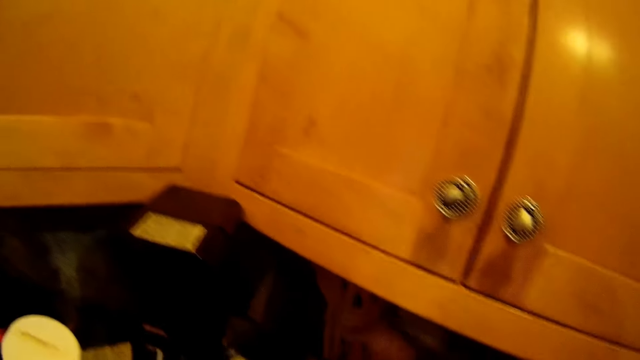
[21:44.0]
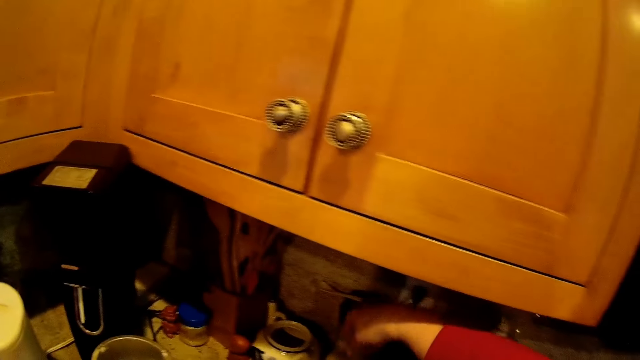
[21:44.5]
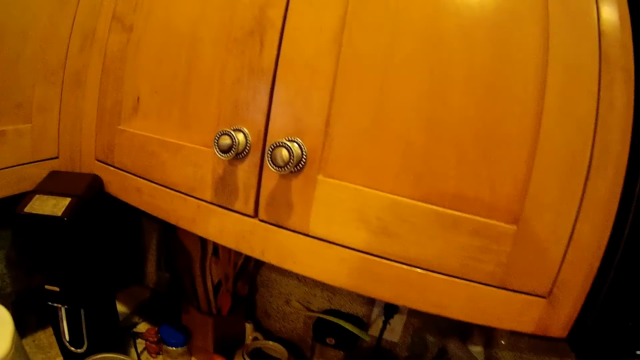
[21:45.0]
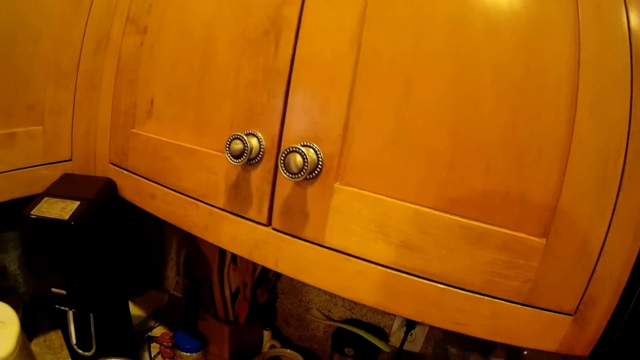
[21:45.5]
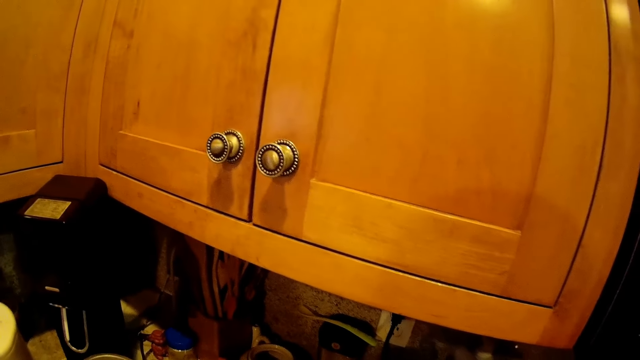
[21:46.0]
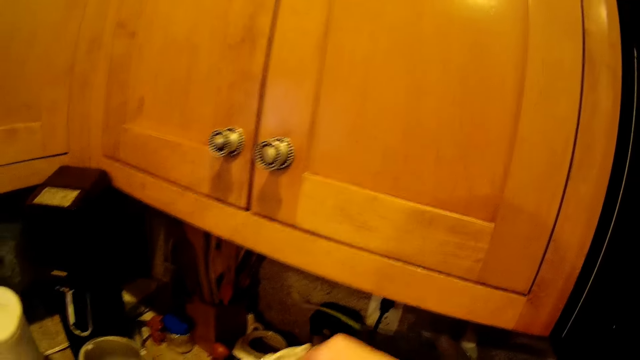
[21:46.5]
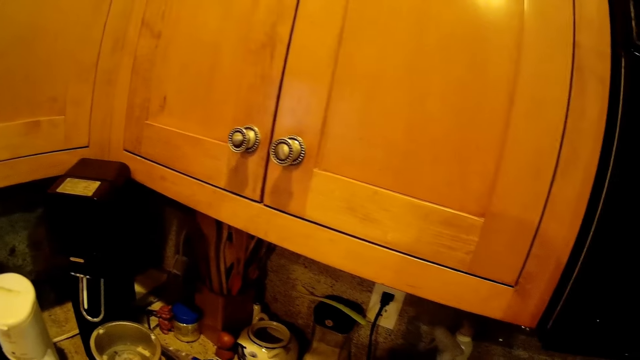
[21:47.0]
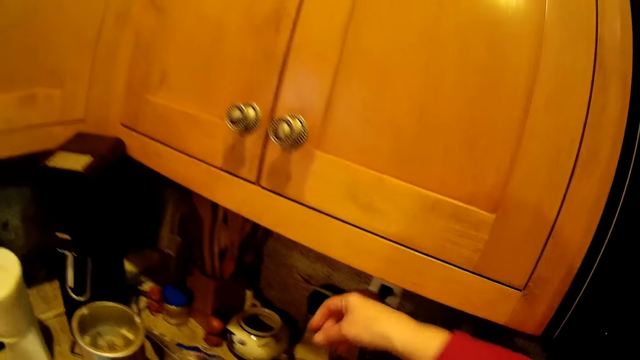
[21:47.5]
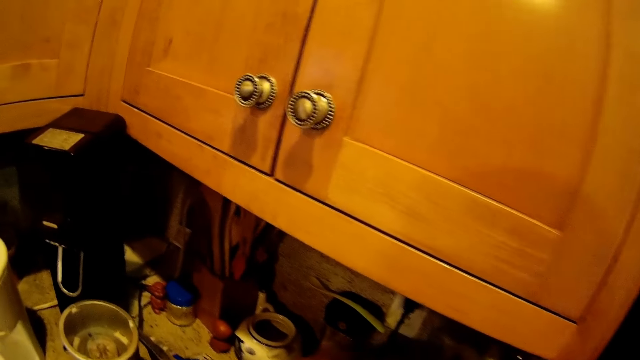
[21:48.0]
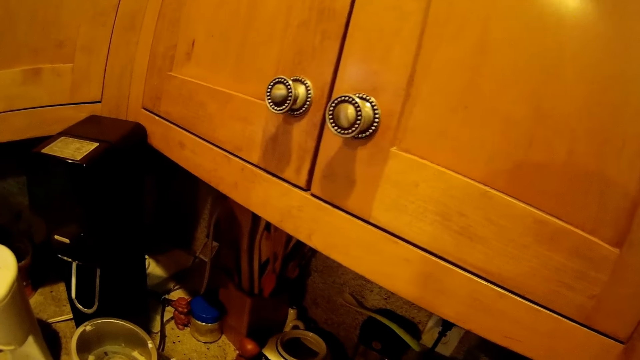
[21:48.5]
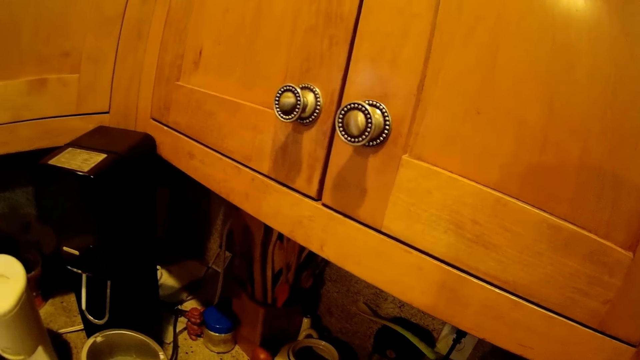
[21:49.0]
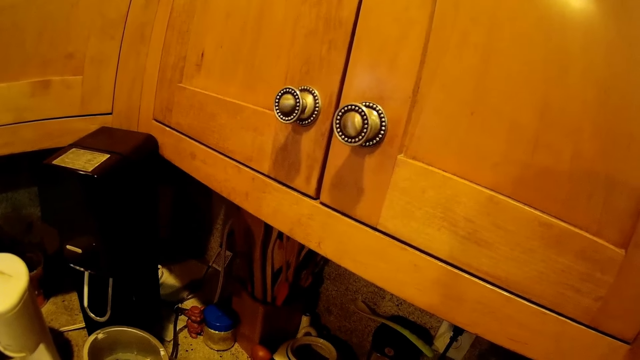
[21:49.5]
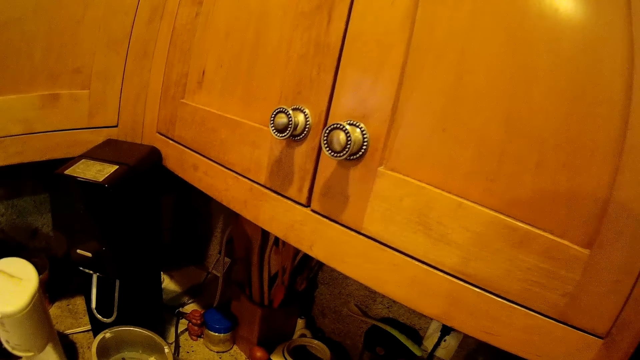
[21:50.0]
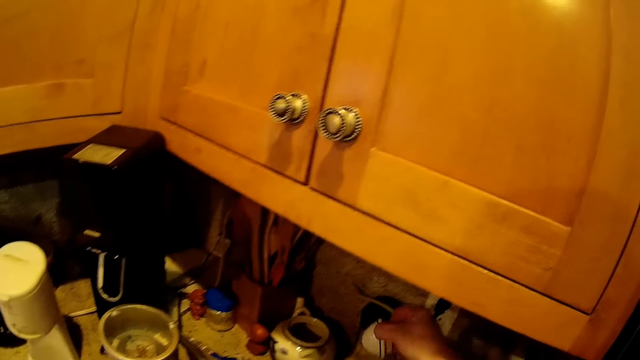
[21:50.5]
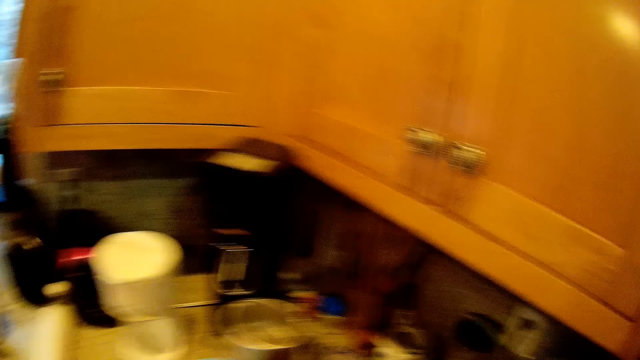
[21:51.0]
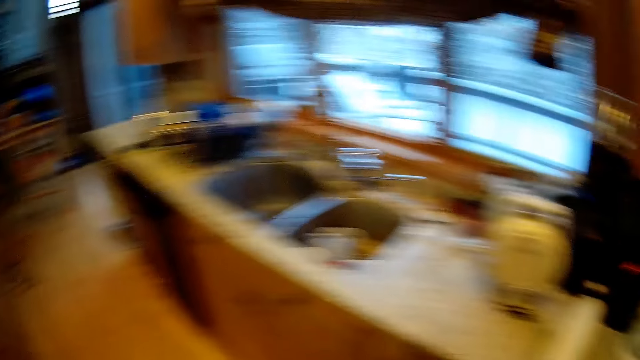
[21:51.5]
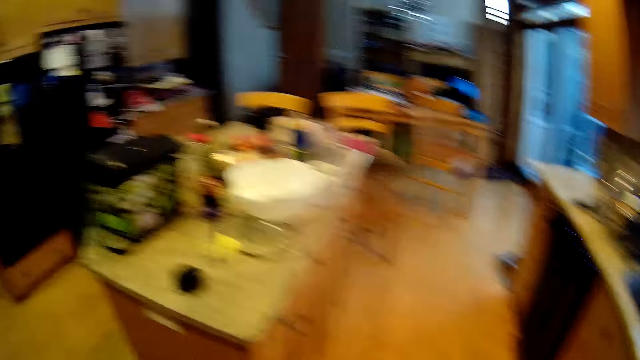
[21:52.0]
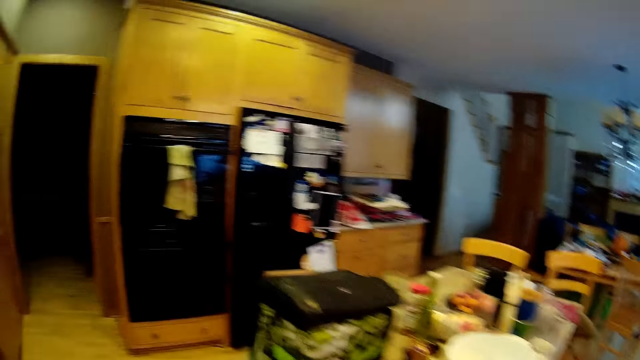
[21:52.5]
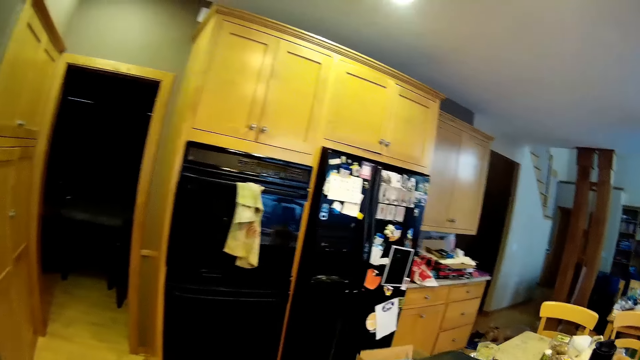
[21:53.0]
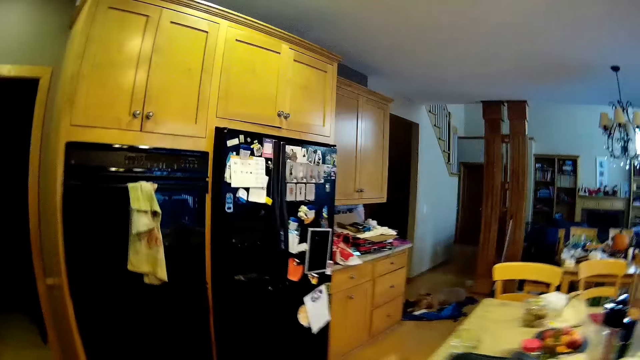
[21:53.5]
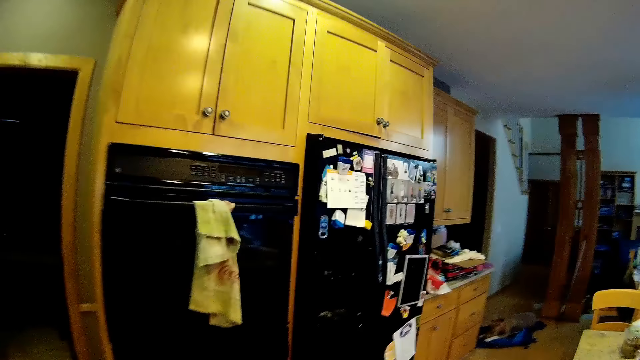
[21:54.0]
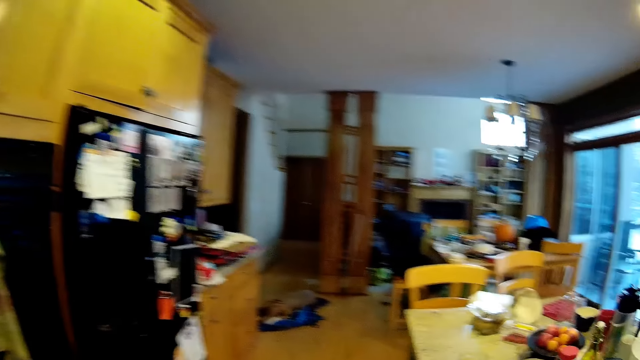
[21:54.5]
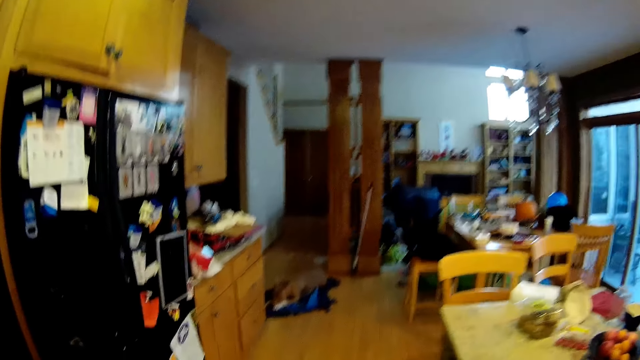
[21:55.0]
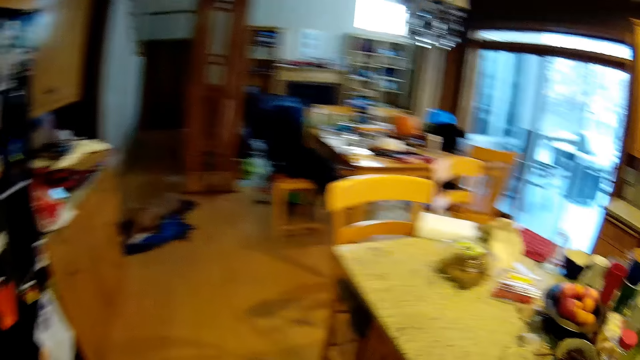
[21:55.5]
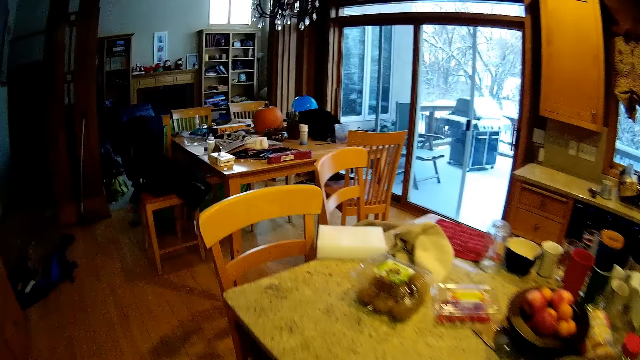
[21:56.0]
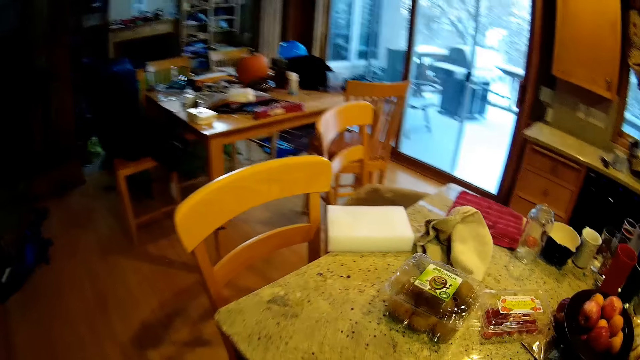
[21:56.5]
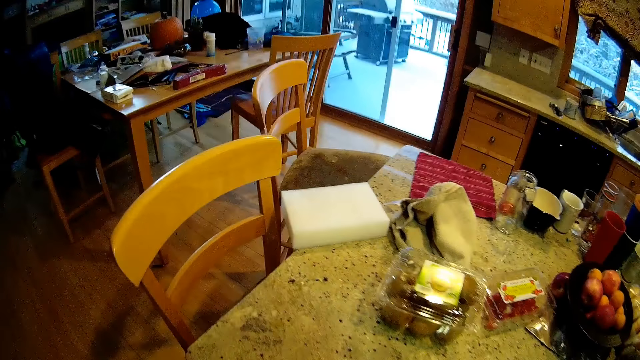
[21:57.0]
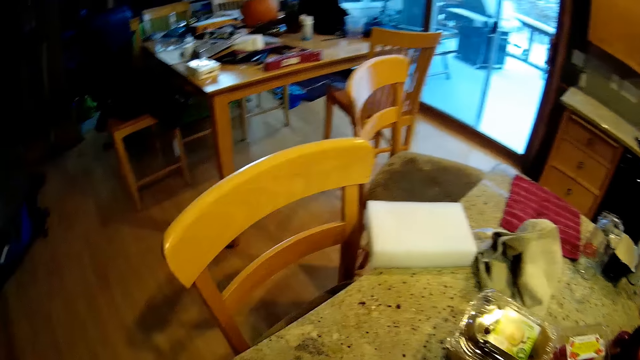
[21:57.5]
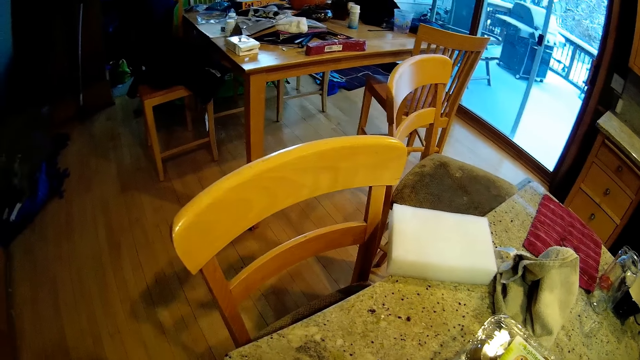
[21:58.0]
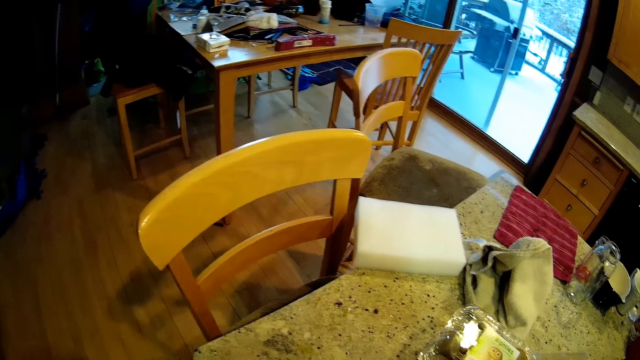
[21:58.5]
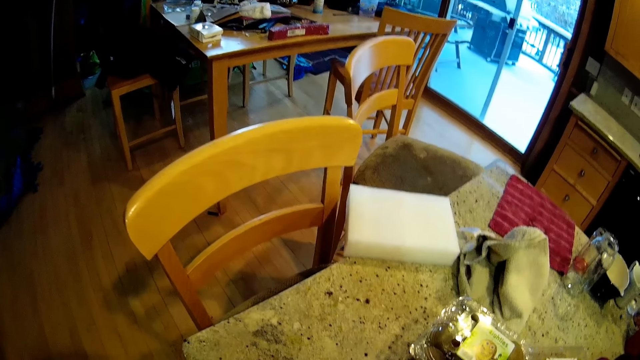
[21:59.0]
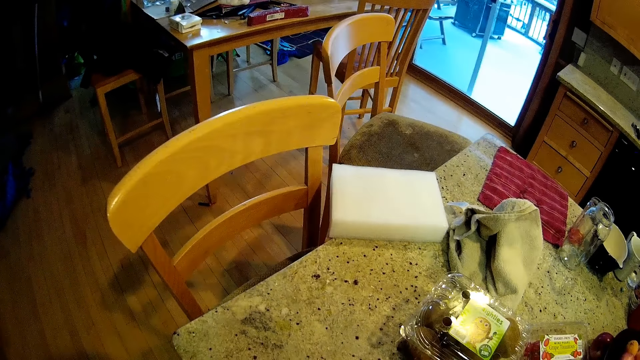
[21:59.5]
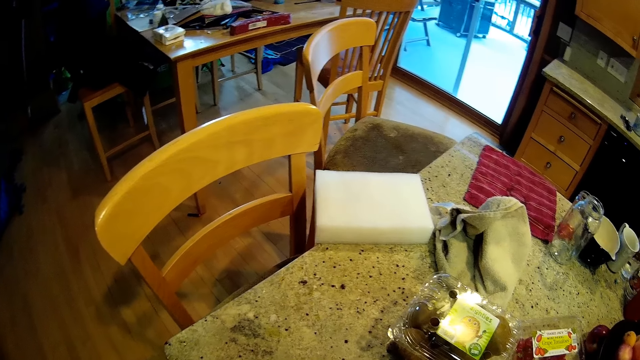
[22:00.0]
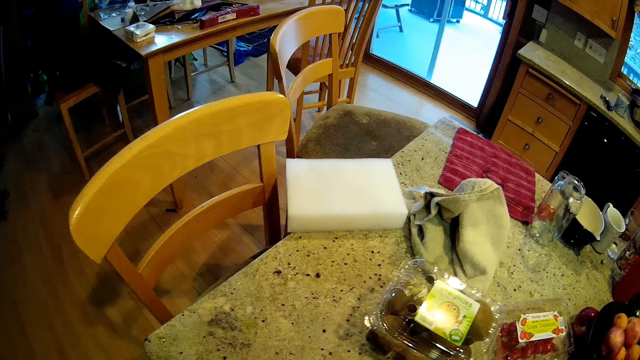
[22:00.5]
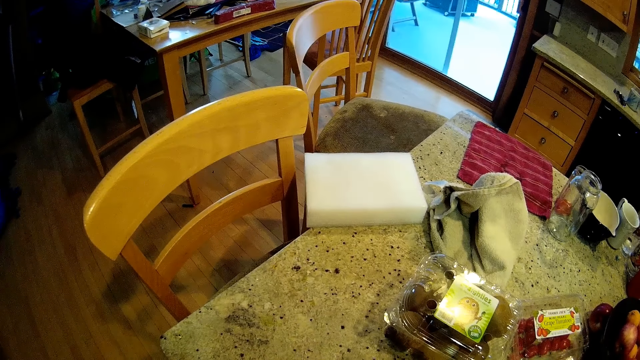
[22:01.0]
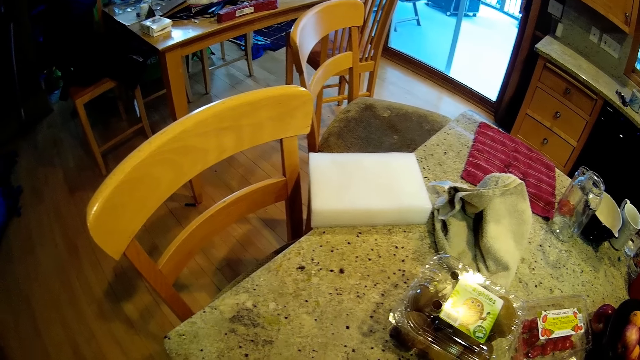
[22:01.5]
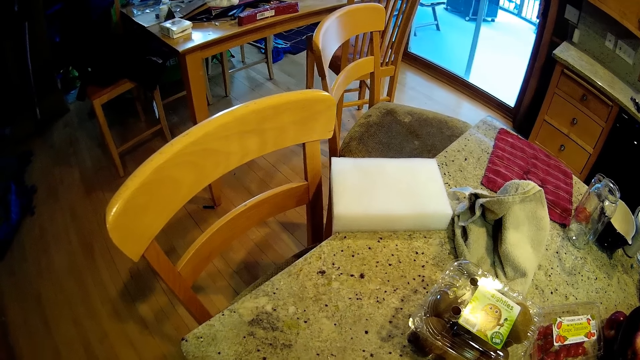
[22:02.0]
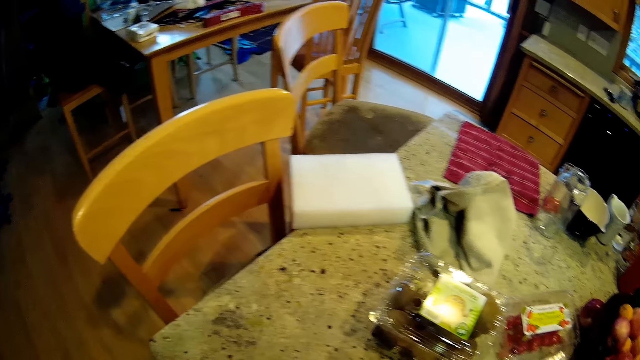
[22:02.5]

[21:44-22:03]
The camera wearer picks something from the table. They walk around. They stand in front of the kitchen table.

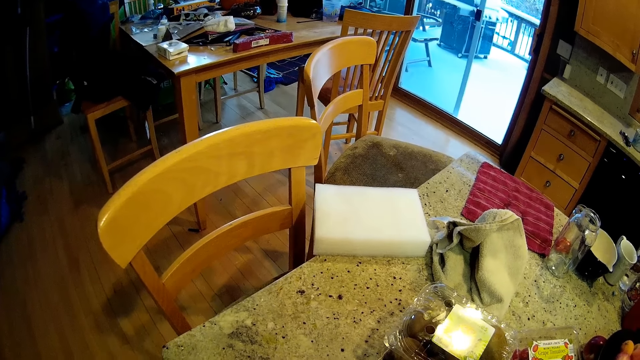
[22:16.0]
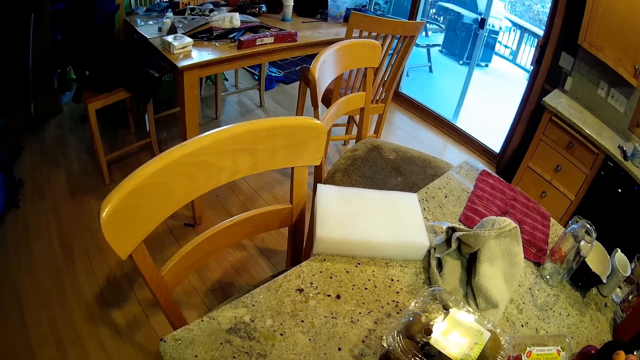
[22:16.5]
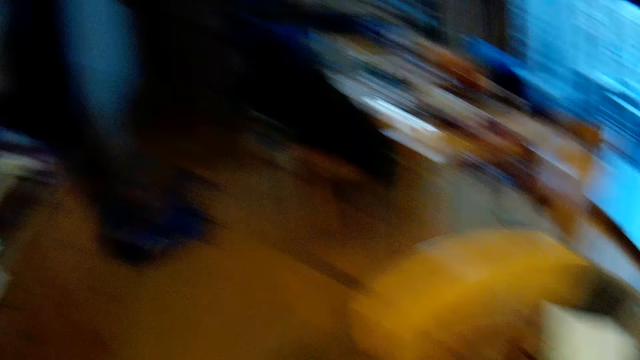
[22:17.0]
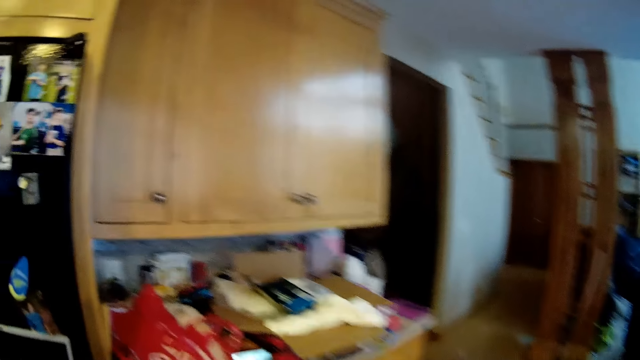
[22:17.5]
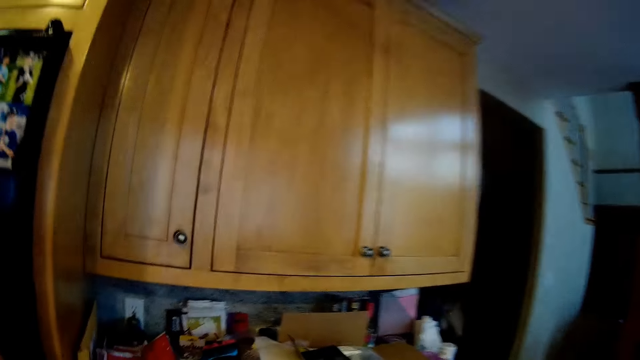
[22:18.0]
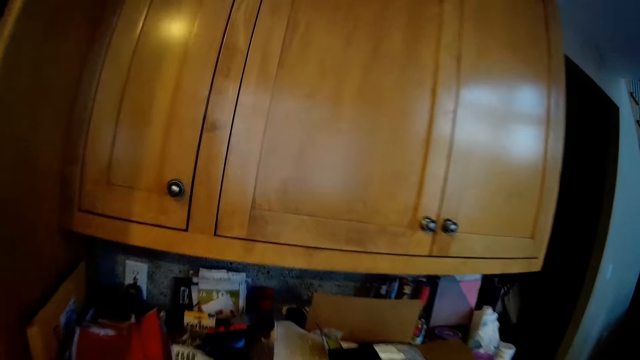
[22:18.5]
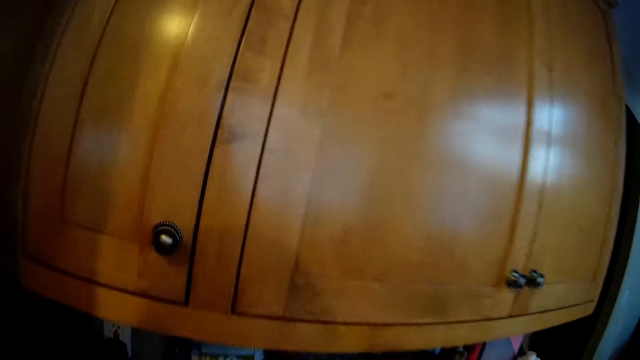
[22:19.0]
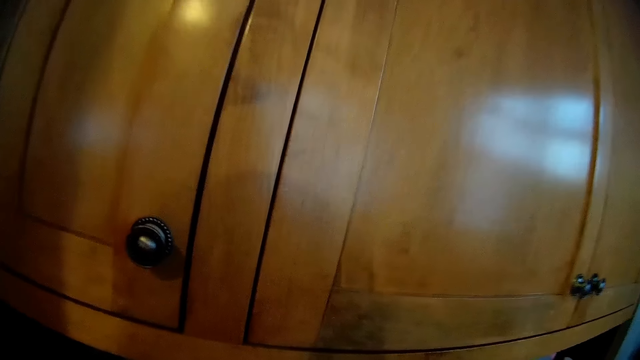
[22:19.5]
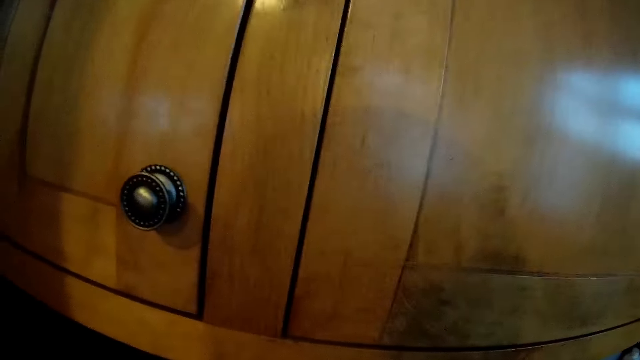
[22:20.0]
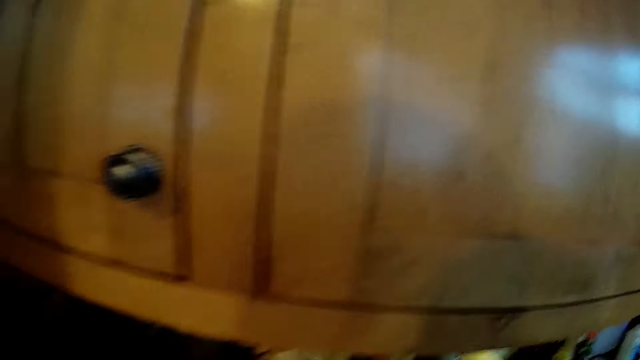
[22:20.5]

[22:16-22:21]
The camera wearer walks around.
